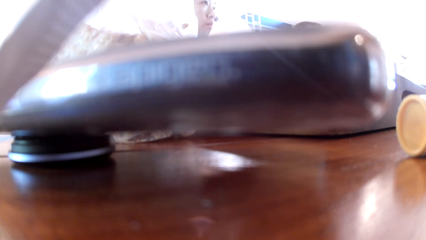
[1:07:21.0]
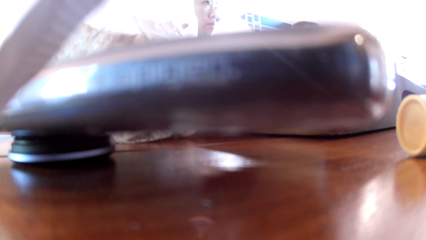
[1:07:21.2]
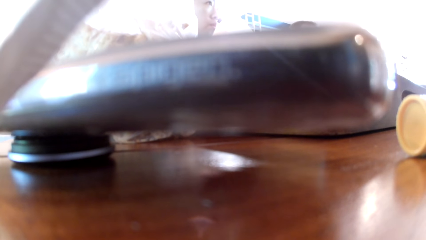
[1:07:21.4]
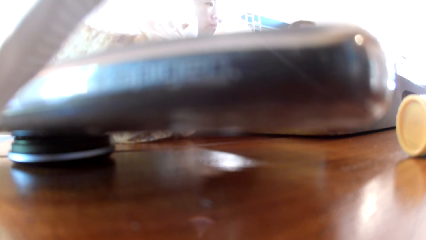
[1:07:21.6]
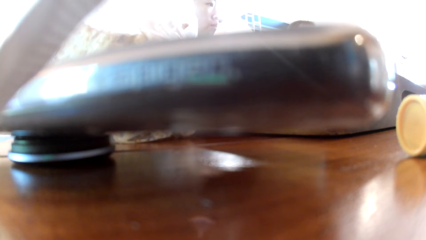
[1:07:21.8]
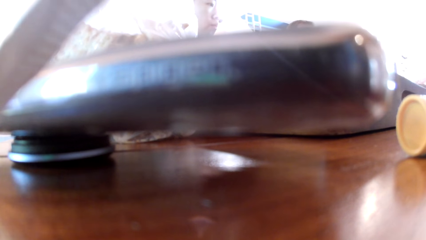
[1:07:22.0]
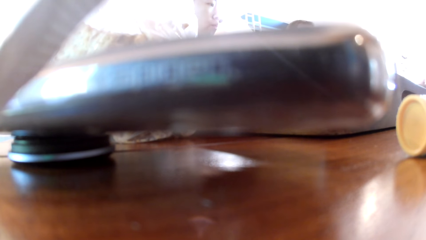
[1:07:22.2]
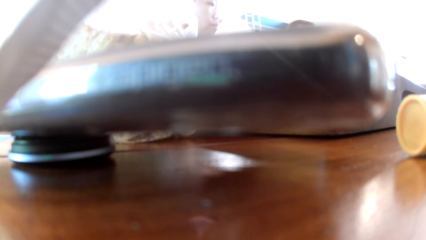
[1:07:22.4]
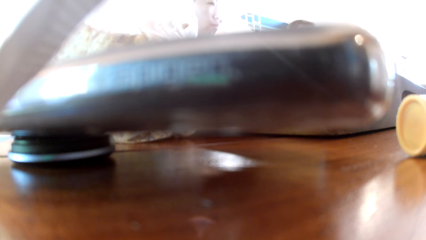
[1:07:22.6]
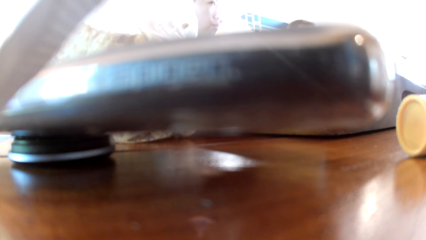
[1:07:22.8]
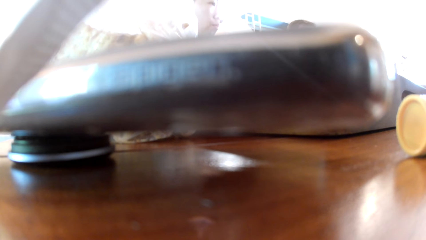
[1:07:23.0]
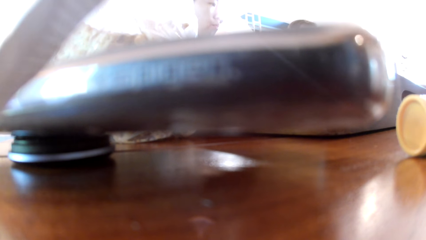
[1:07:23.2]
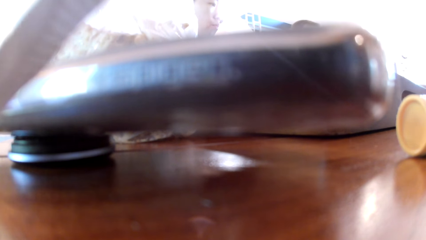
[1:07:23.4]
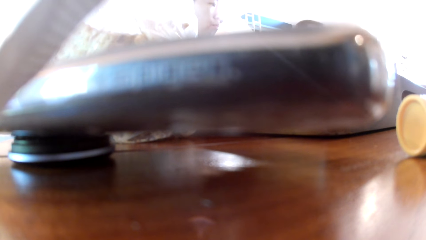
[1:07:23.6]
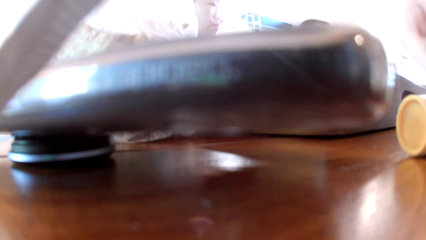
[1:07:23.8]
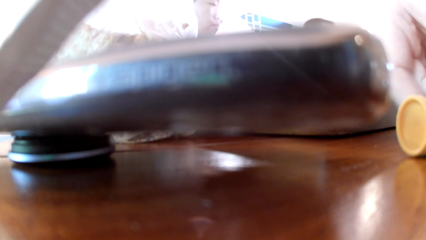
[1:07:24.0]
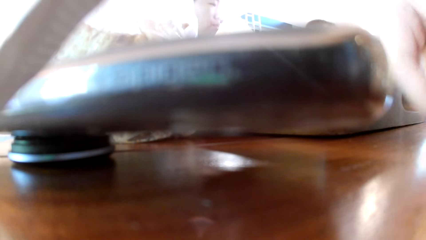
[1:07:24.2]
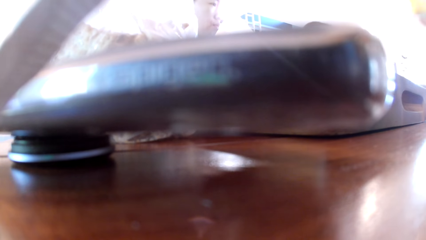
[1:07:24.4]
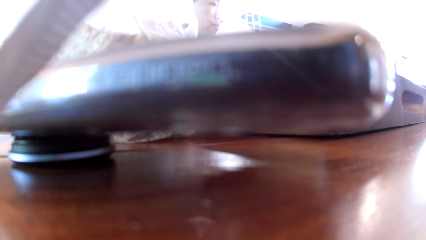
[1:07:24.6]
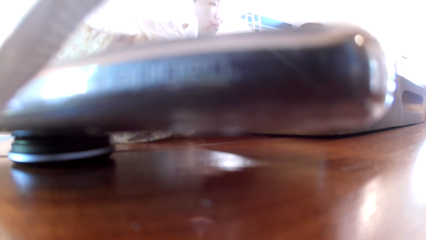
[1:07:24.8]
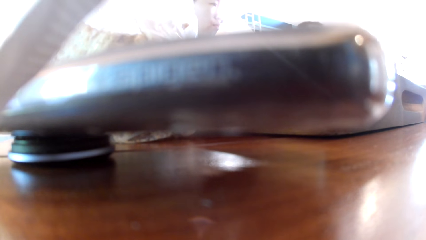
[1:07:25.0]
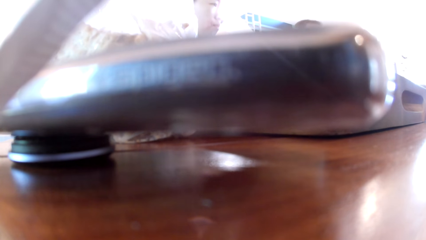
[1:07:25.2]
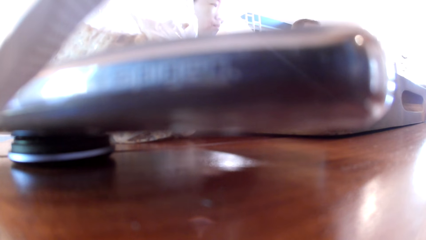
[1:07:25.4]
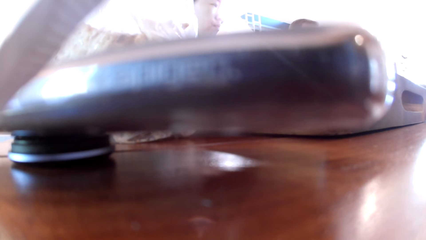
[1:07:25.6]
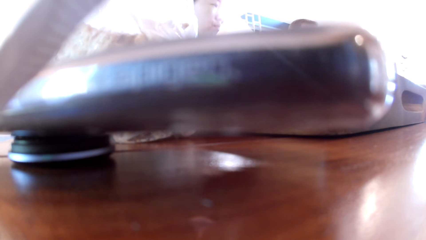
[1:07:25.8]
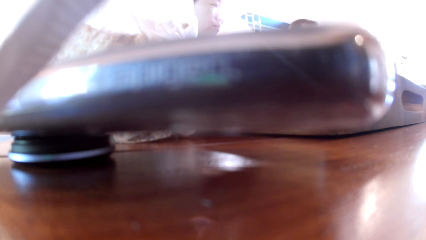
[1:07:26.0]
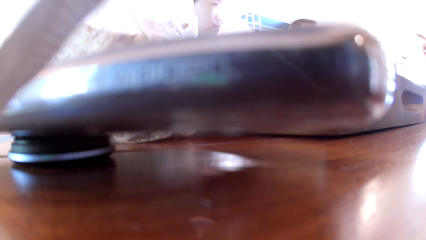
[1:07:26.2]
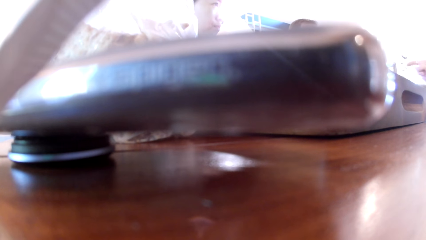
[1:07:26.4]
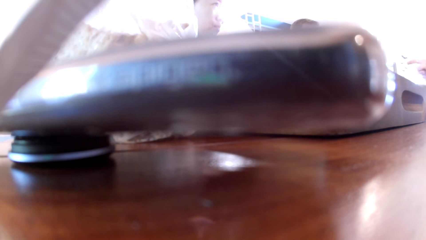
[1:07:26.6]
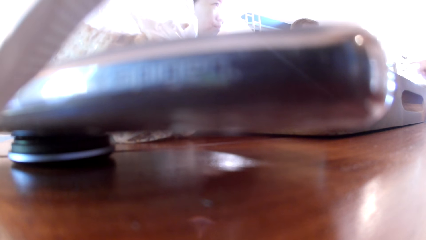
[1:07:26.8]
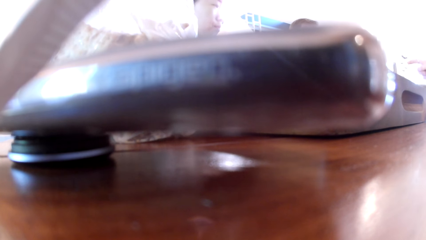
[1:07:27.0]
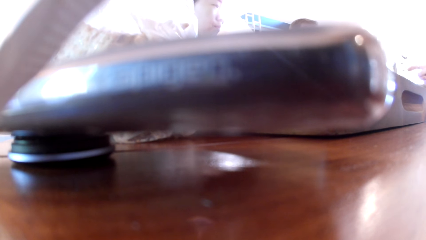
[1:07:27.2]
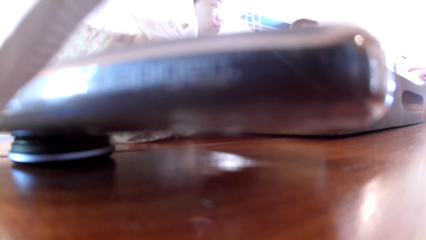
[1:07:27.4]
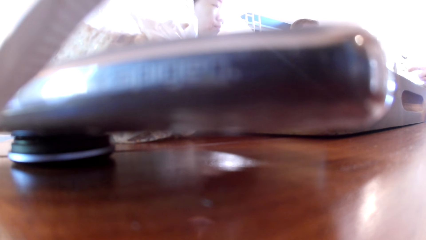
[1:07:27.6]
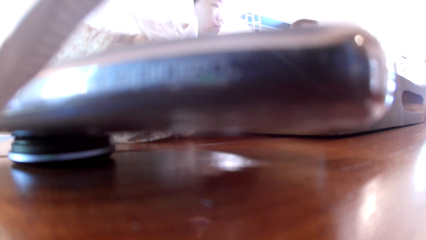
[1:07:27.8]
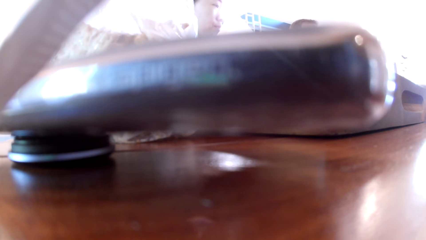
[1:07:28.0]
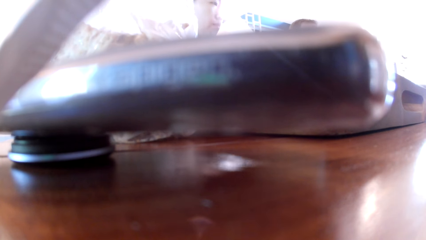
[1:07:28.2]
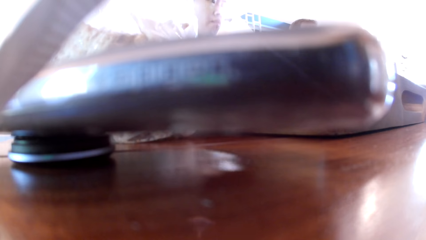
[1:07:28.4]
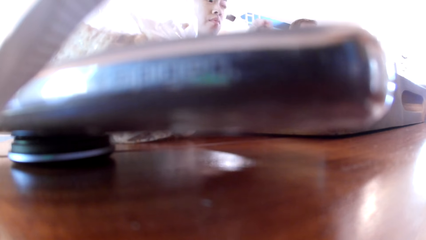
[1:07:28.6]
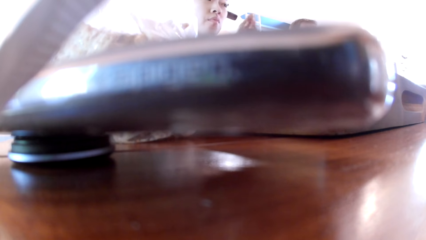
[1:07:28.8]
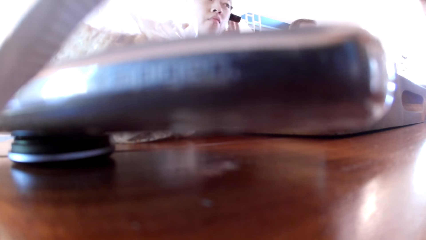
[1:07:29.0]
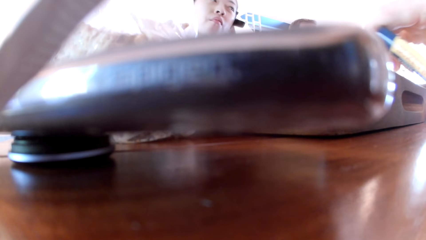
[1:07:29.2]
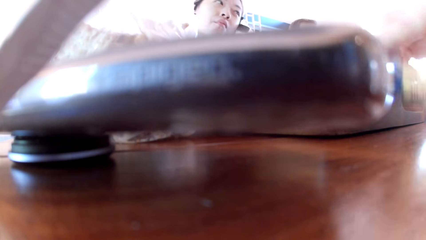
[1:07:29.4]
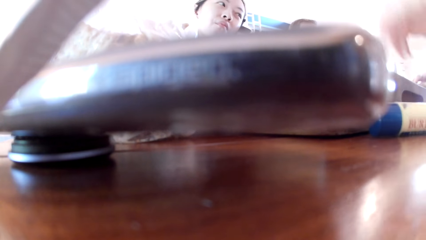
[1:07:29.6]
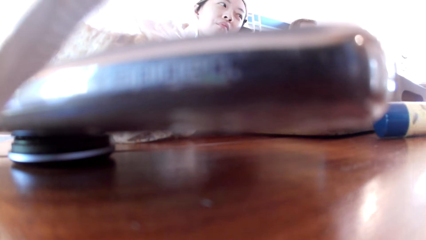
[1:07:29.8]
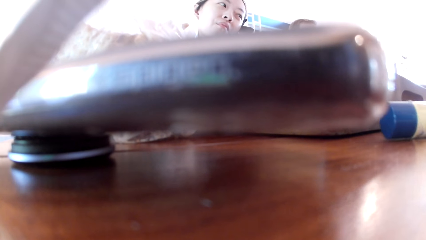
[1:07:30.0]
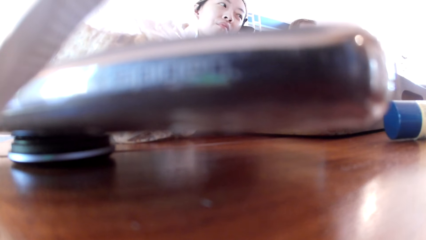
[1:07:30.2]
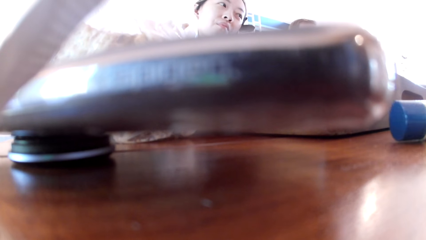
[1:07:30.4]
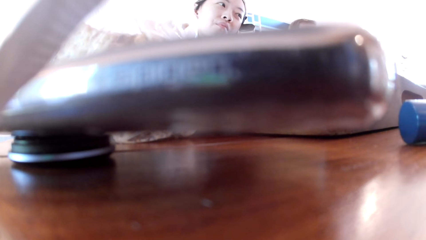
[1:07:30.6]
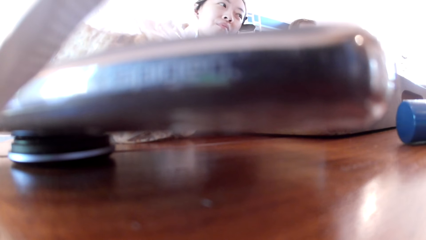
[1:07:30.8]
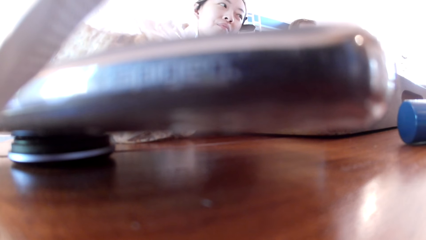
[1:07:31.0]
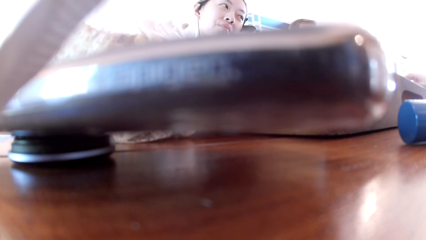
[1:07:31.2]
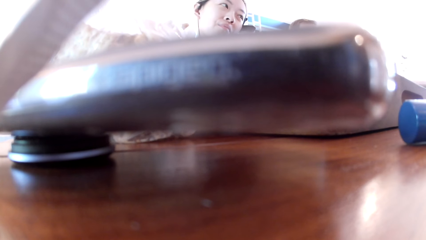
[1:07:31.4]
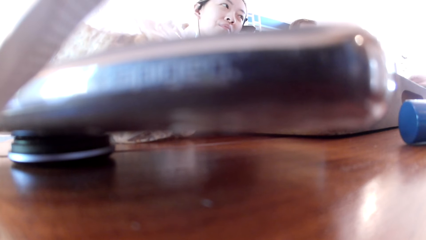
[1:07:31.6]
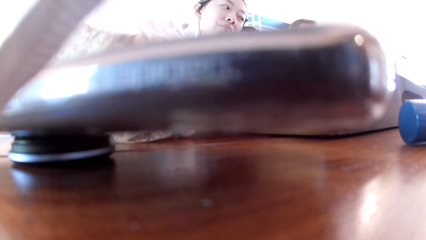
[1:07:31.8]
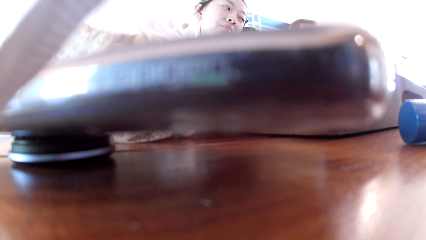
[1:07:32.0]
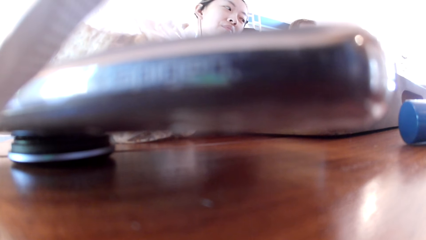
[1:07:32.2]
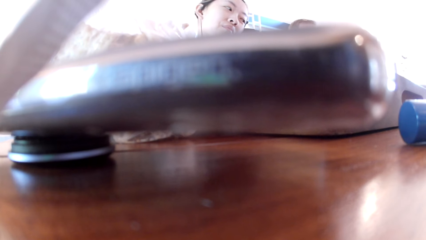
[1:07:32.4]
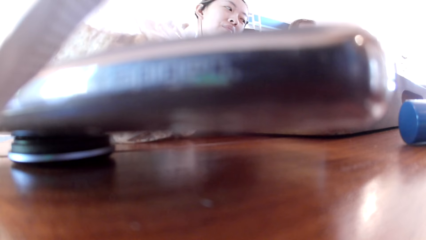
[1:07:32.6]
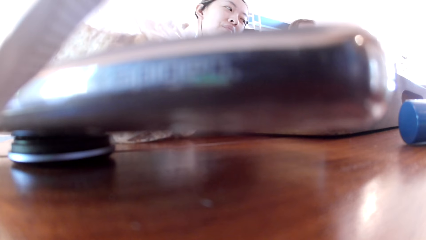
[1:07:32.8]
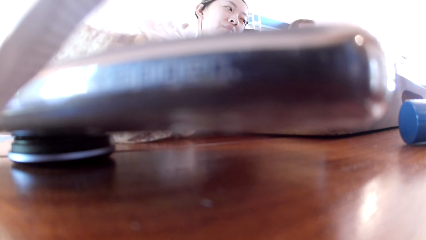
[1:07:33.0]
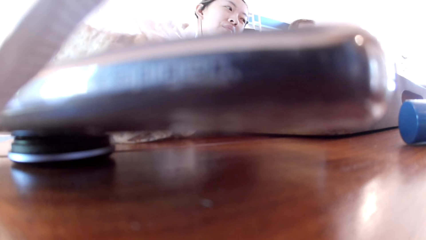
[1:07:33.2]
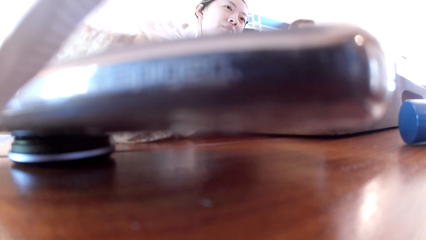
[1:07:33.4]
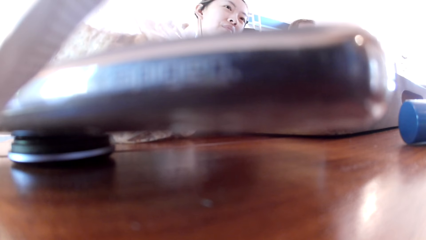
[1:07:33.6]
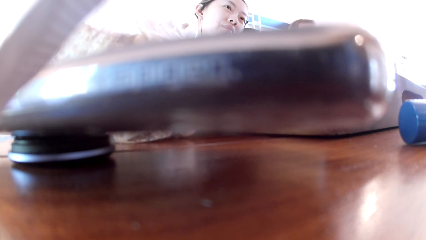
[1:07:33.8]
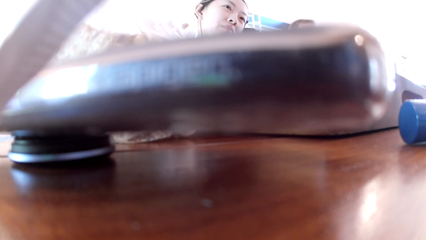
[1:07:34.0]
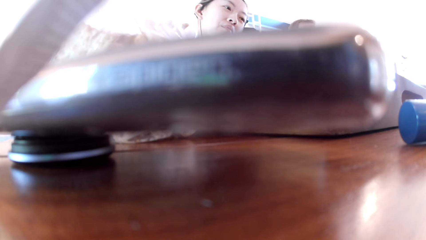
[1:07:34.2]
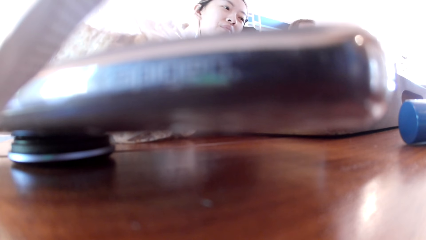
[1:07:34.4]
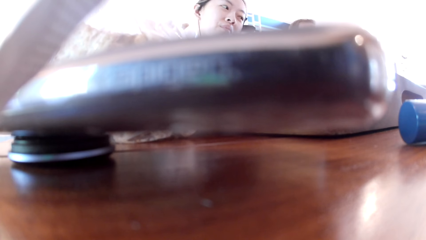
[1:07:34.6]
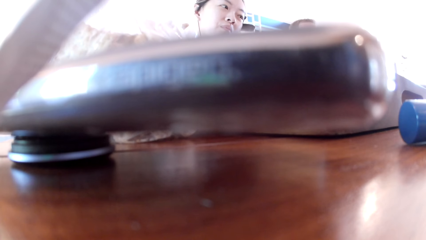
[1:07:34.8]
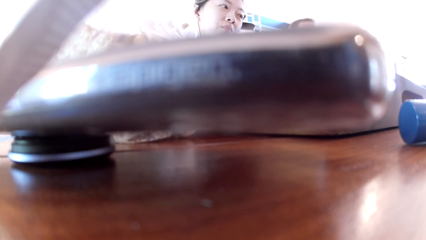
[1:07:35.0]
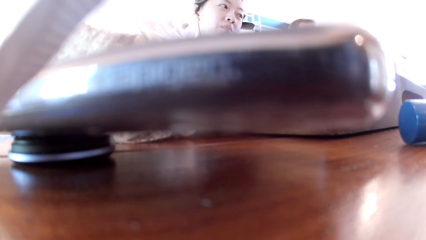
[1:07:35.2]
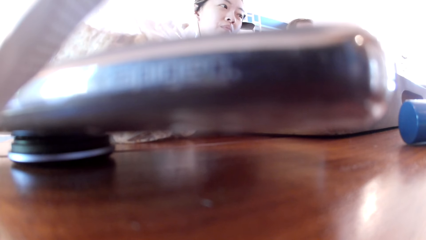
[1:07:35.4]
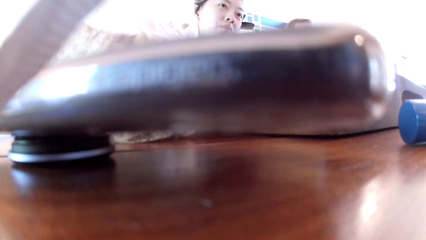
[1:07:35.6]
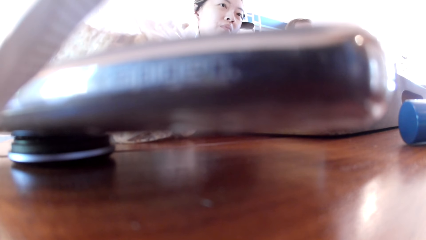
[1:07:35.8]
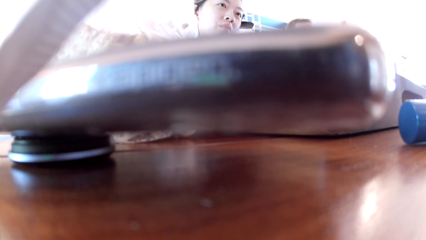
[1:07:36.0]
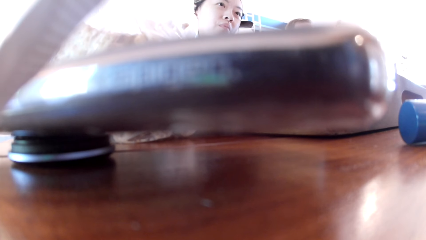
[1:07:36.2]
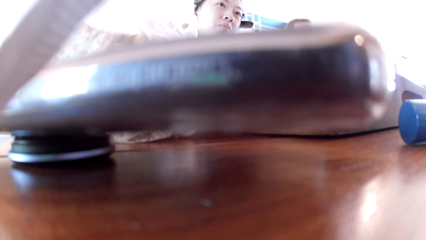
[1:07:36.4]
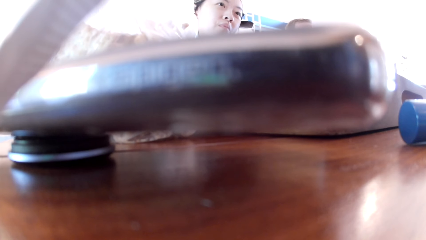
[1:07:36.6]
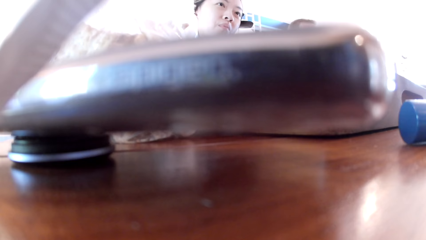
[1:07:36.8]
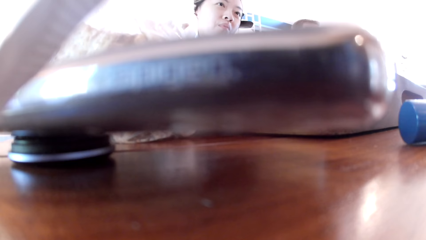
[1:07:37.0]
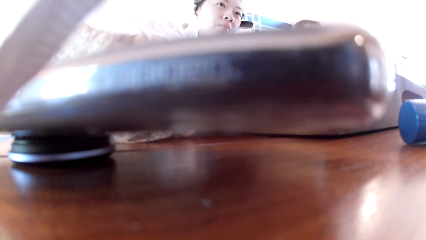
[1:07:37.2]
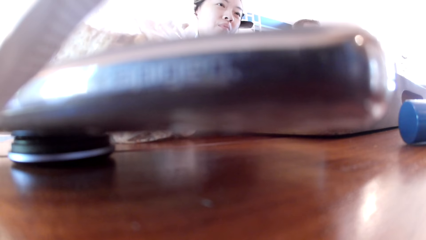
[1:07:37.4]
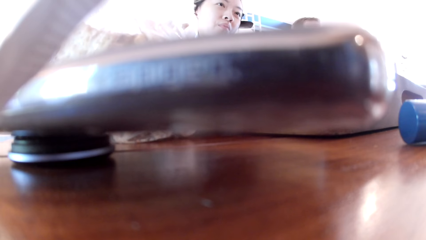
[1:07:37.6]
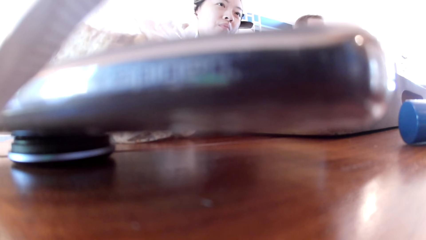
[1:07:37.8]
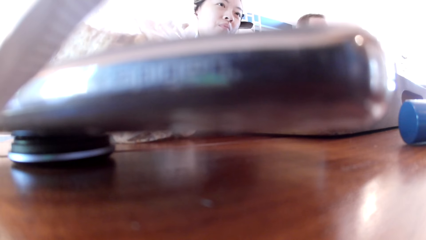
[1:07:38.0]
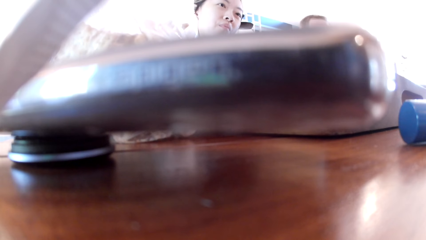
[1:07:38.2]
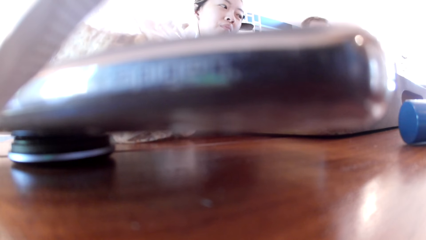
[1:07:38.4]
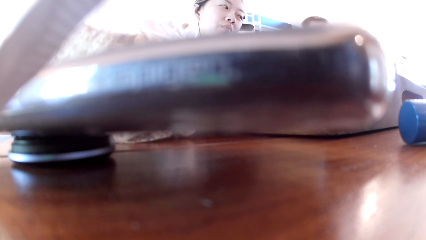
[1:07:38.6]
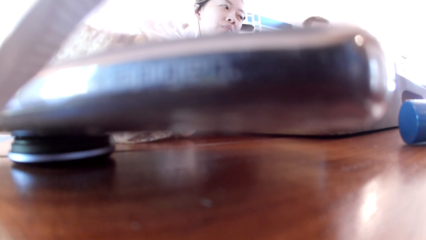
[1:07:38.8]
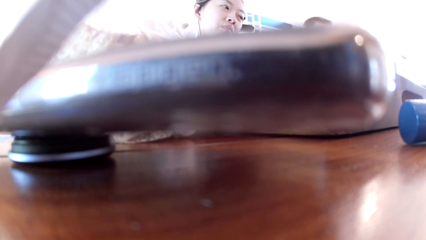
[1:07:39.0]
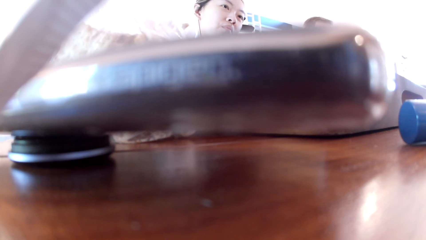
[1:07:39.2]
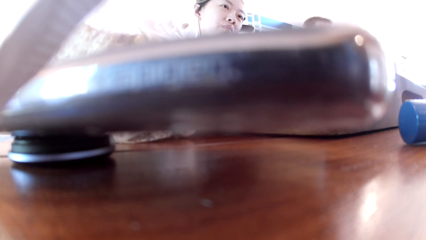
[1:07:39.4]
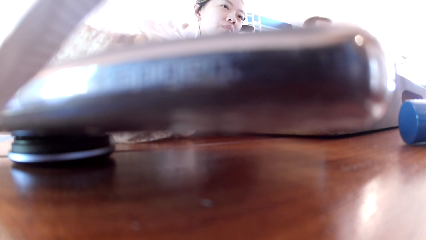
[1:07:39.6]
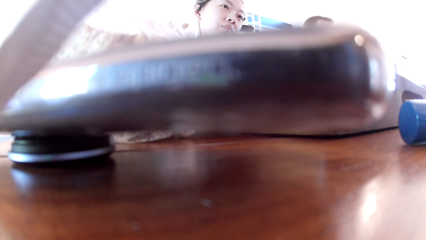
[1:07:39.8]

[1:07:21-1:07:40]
The woman picks up a game chip pack from the table with her right hand. The man gesticulates with his right hand. Another woman touches the back of her head with her left hand. The first woman places the game chip pack on the table with her right hand. Another man gesticulates with his right hand. The first man gesticulates with his right hand.
